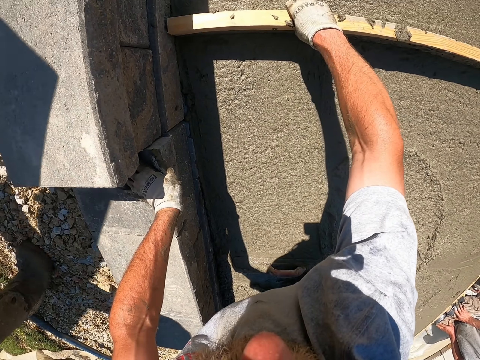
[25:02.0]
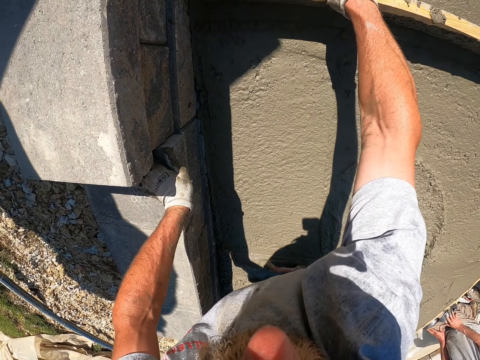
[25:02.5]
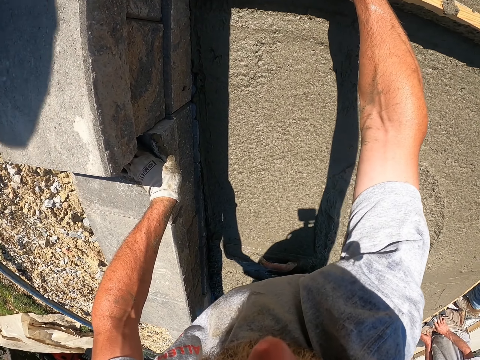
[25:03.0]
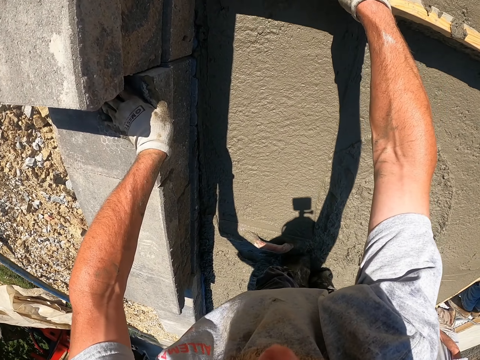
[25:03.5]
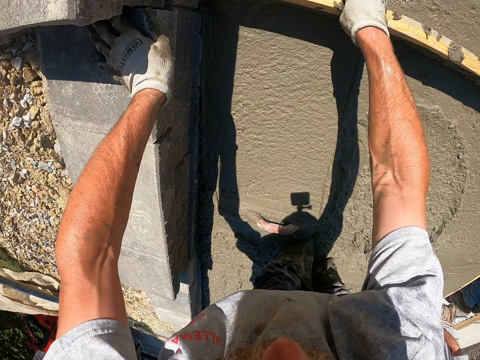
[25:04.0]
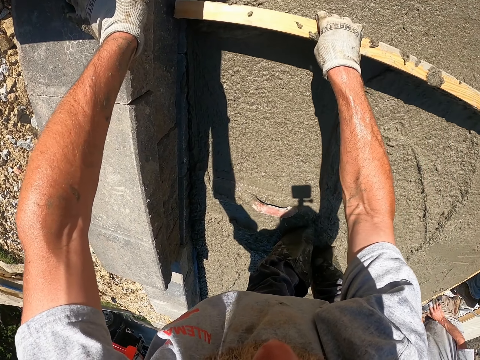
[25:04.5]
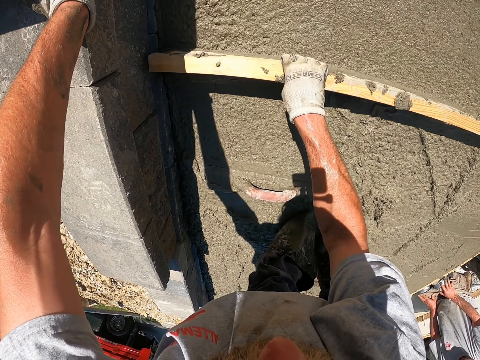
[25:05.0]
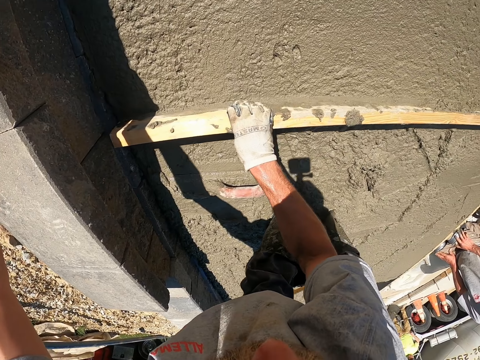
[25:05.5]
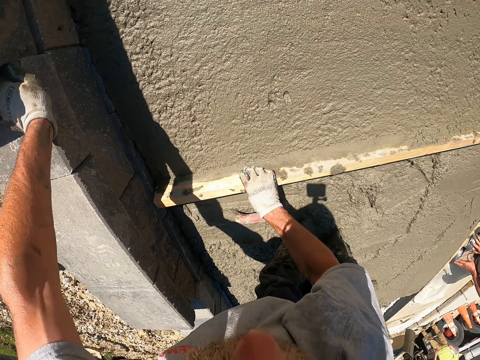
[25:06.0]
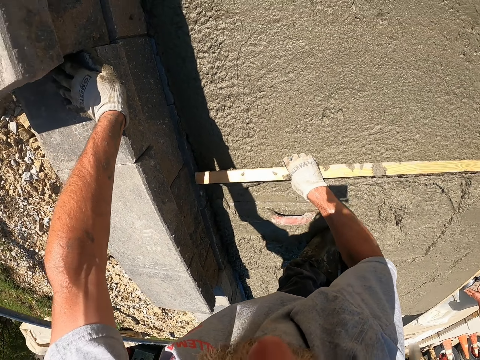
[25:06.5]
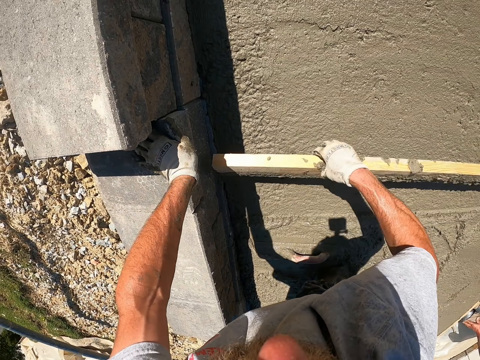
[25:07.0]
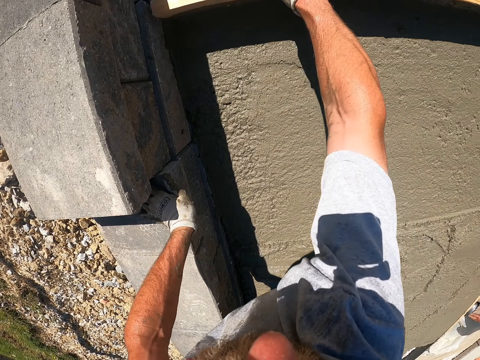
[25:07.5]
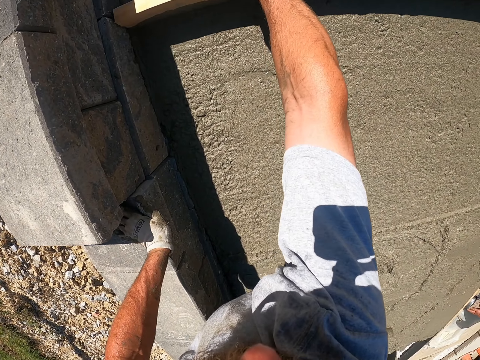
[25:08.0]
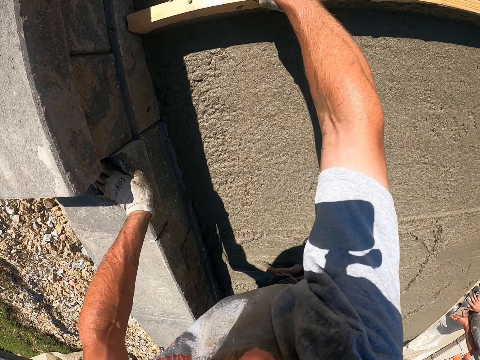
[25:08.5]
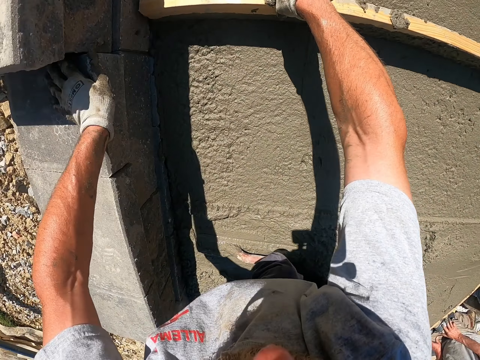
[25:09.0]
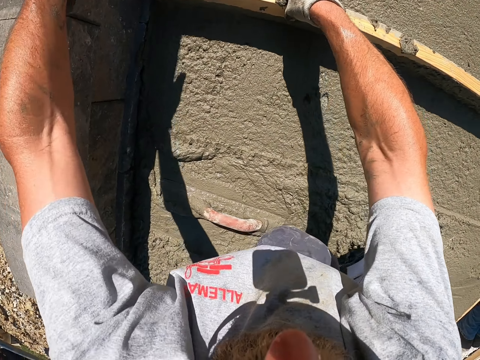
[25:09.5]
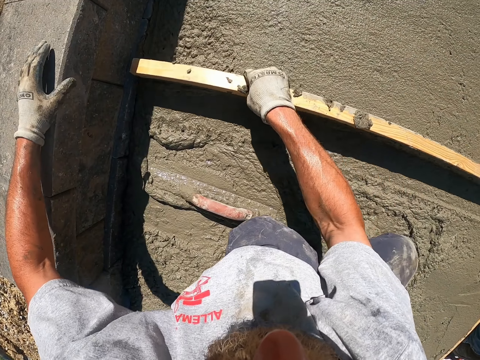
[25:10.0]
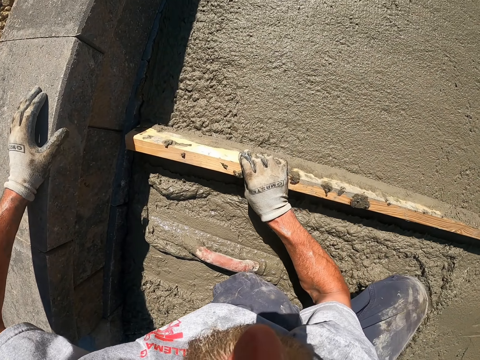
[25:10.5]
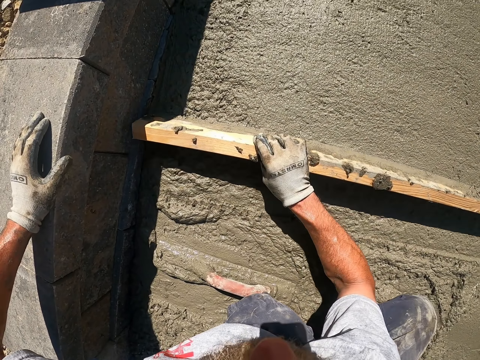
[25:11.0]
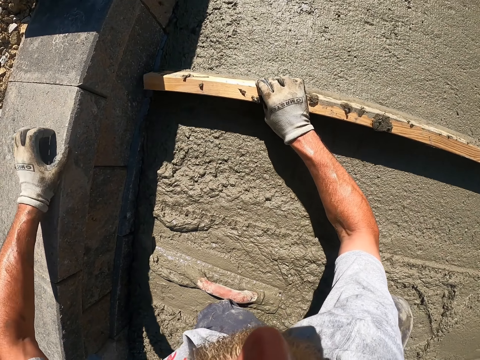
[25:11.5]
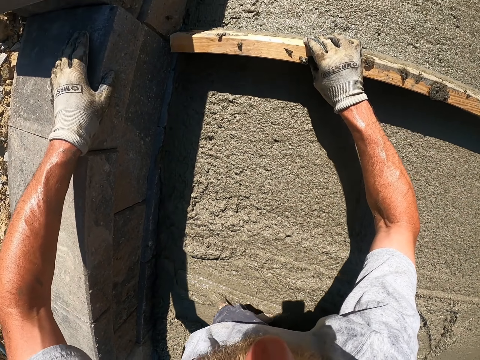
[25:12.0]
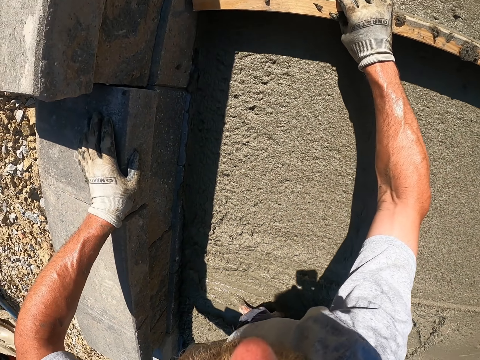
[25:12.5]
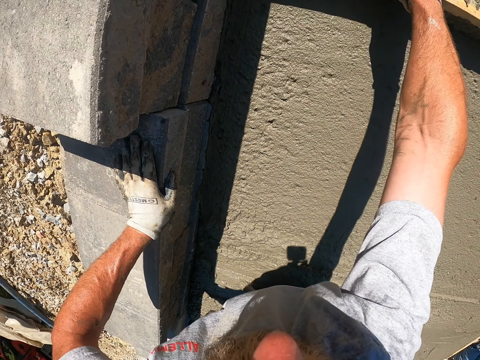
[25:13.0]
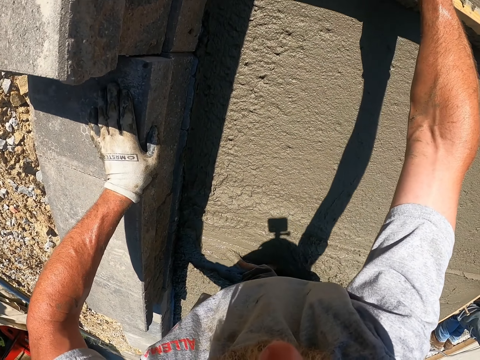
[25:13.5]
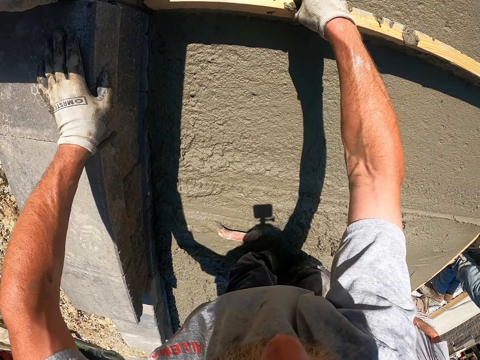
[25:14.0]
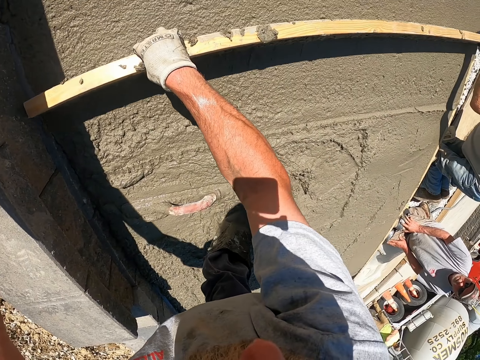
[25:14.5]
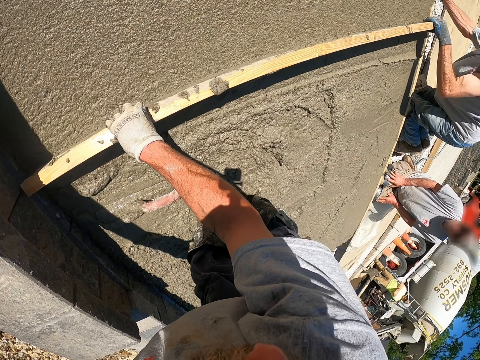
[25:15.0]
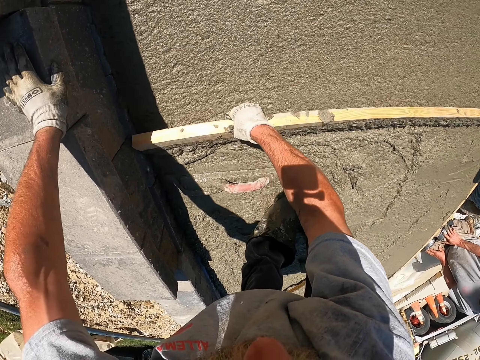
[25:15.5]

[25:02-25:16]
The camera wearer uses the wooden screed or timber to flatten the cement.

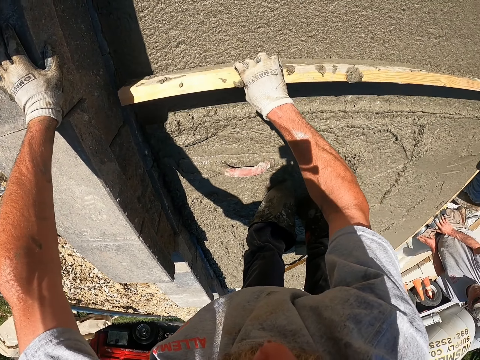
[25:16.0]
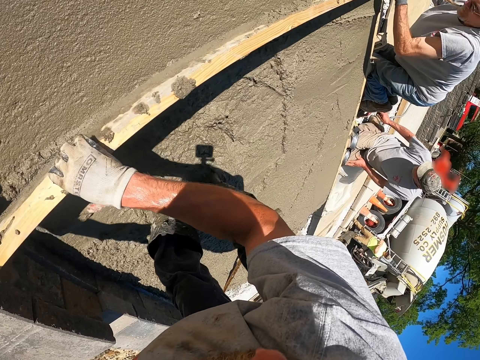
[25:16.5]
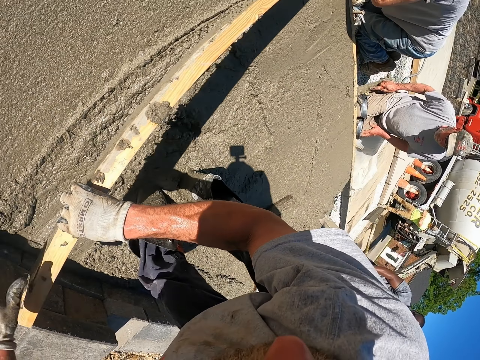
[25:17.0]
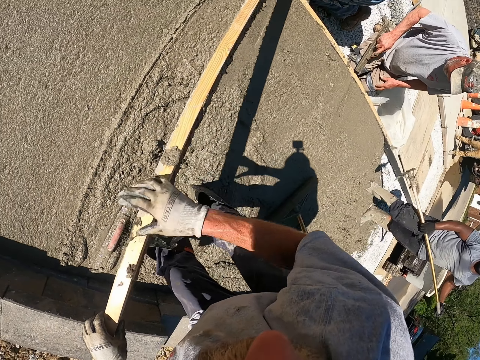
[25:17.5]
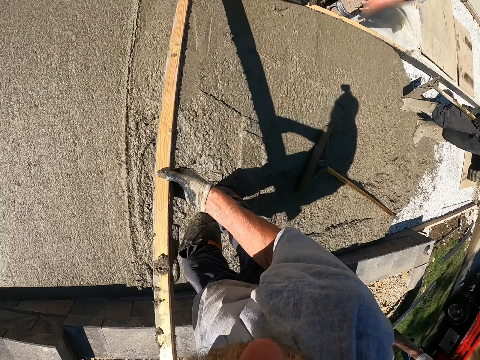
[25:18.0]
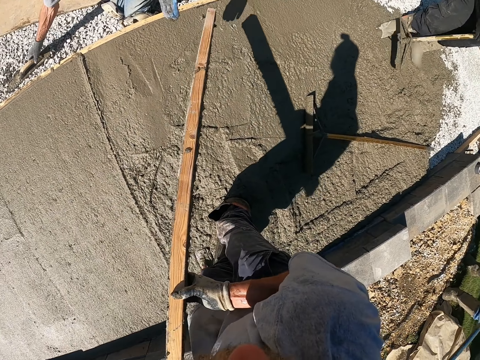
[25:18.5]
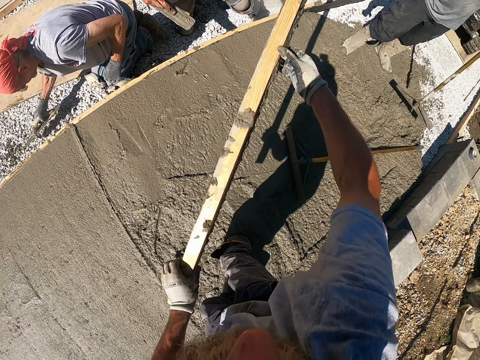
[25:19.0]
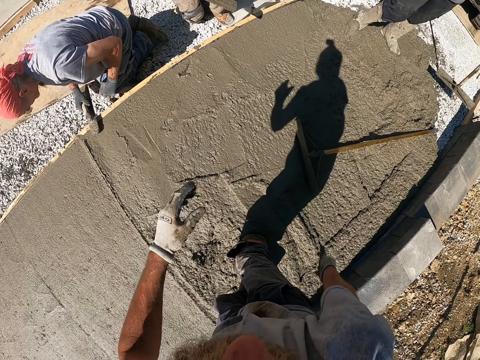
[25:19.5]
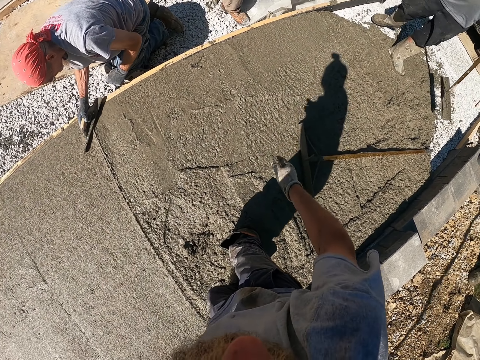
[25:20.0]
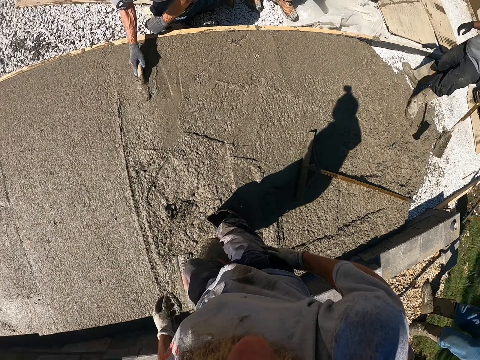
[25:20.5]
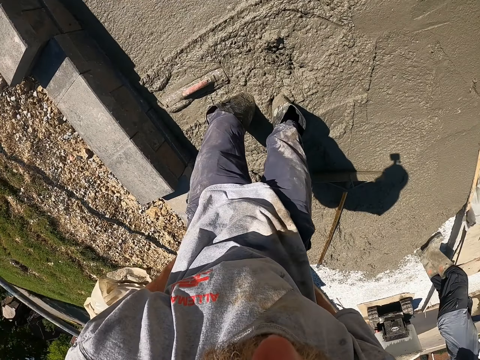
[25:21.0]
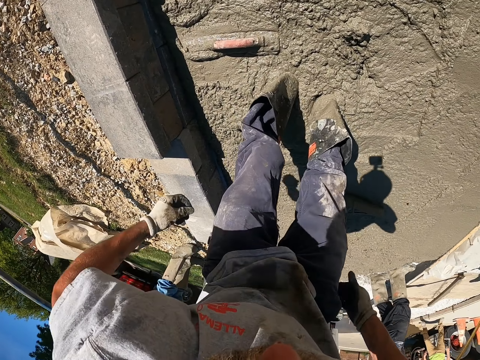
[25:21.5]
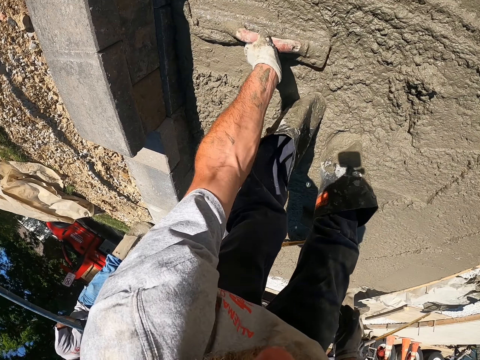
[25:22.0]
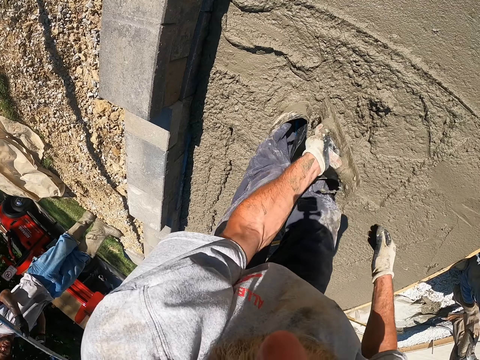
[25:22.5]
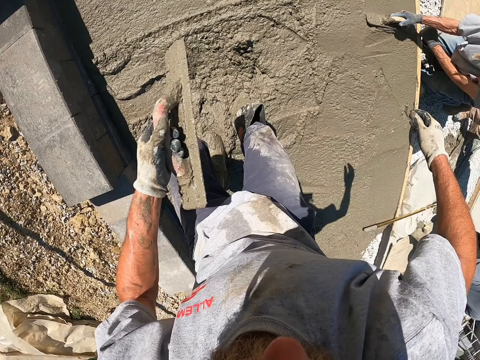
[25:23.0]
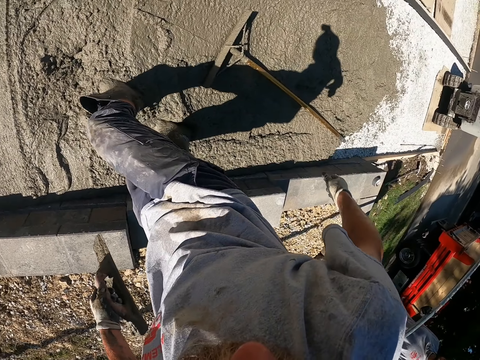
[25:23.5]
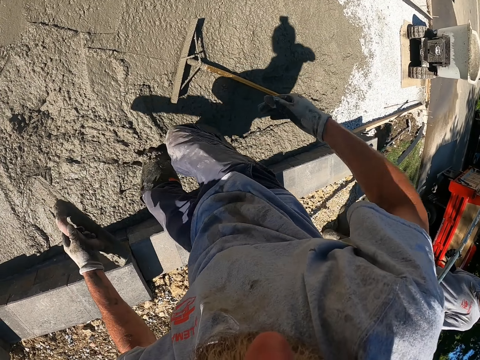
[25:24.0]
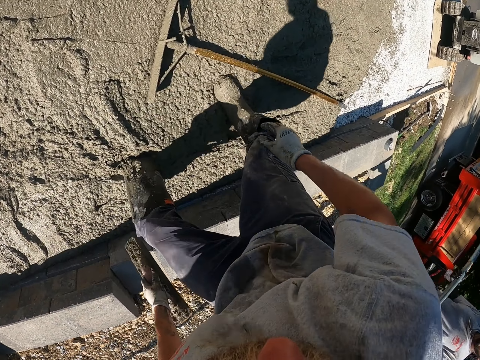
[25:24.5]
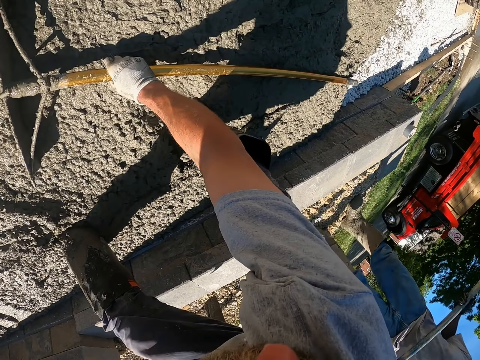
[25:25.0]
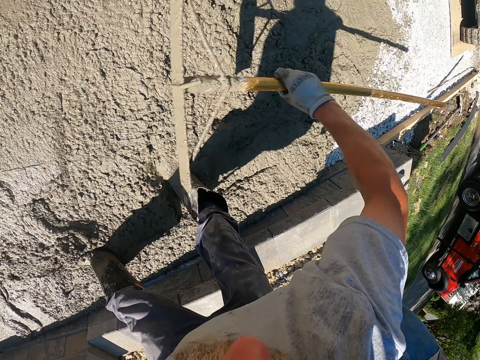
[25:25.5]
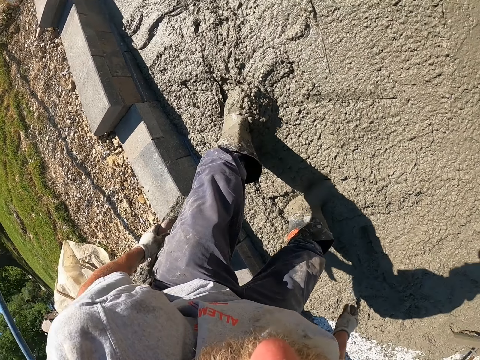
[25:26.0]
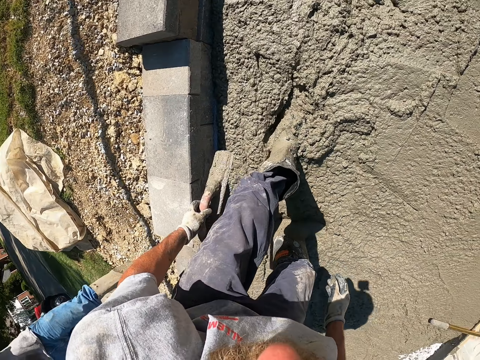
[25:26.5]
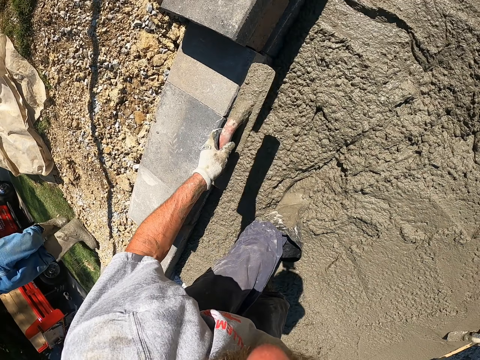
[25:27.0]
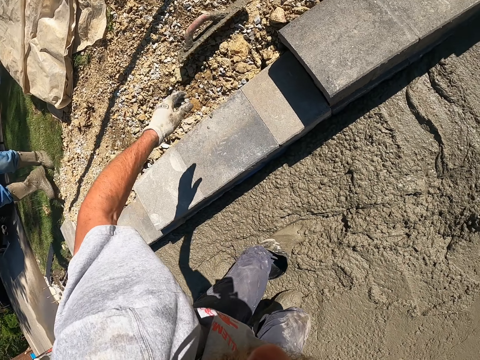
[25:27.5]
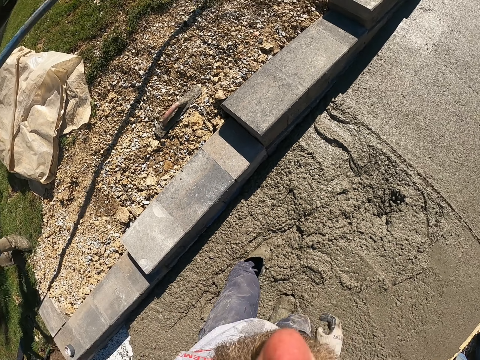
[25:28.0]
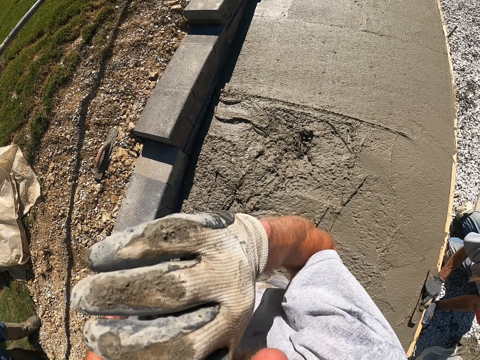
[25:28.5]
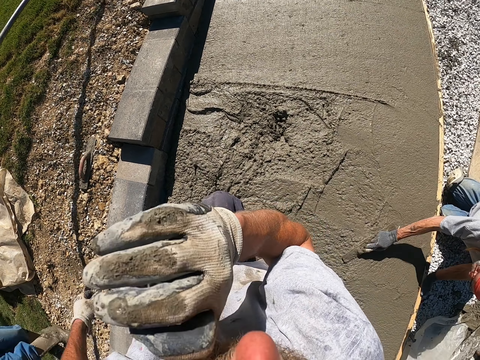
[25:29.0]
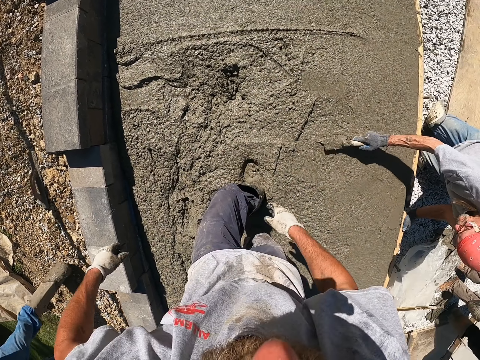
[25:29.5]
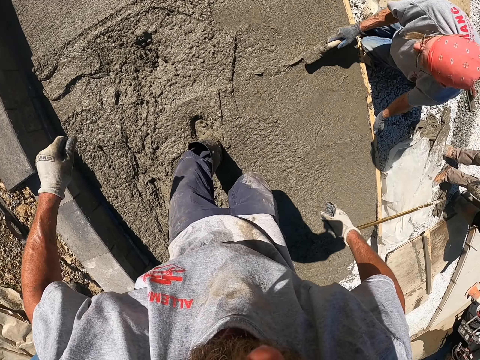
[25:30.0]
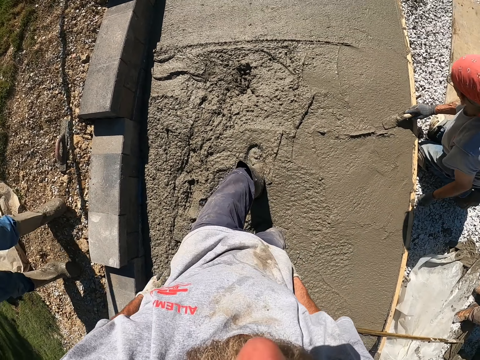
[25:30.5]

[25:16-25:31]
The camera wearer removes the timber from the floor. They pick up the screed. They put the bull float.
